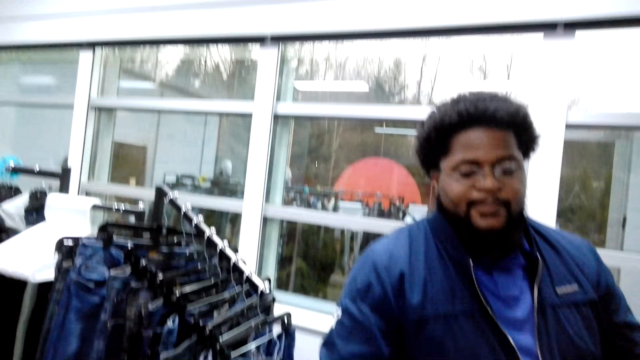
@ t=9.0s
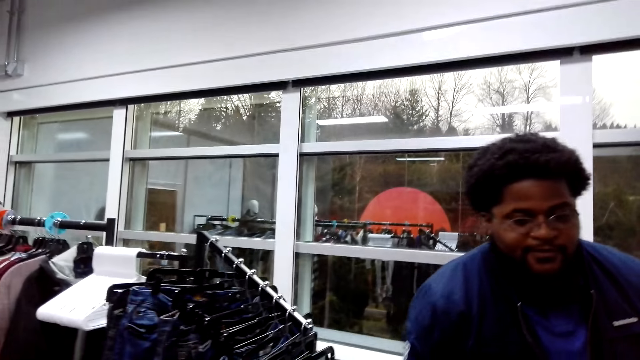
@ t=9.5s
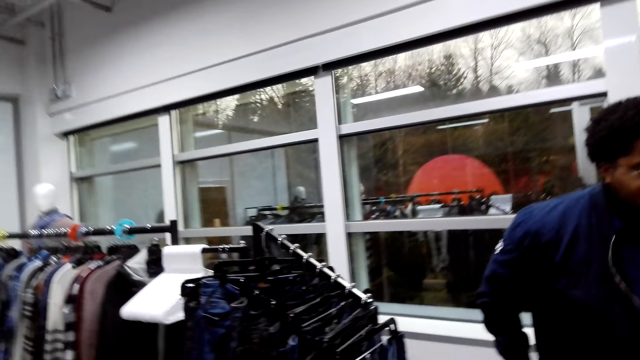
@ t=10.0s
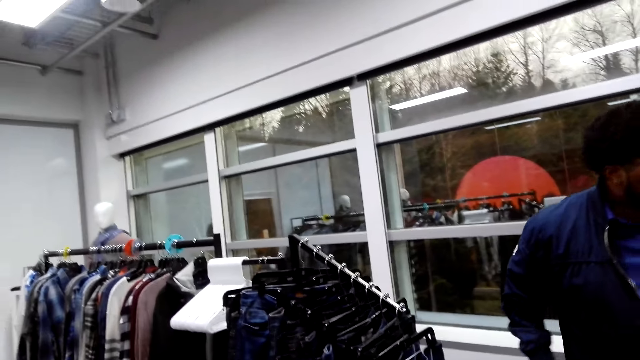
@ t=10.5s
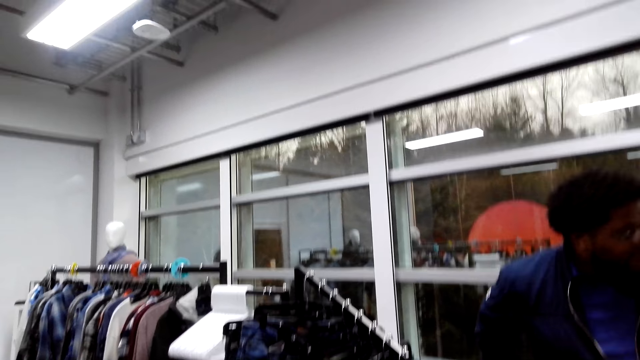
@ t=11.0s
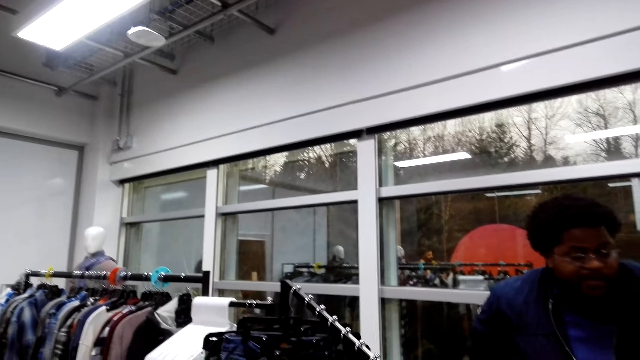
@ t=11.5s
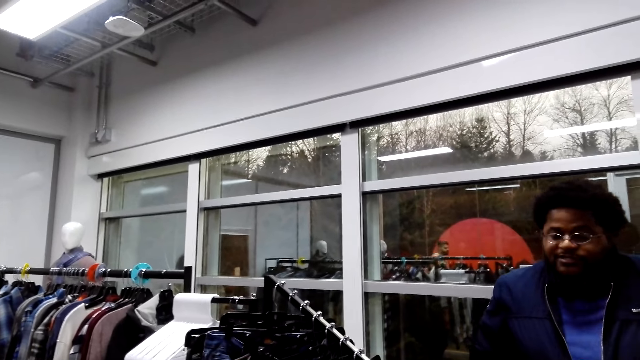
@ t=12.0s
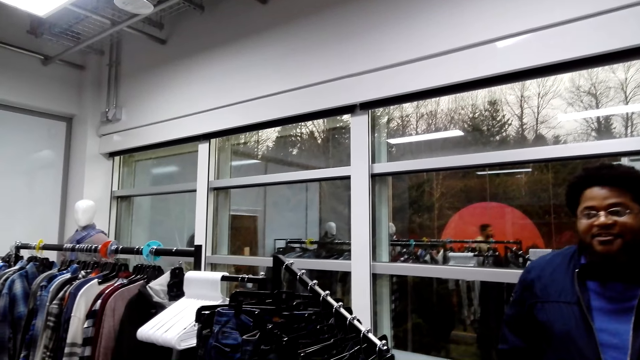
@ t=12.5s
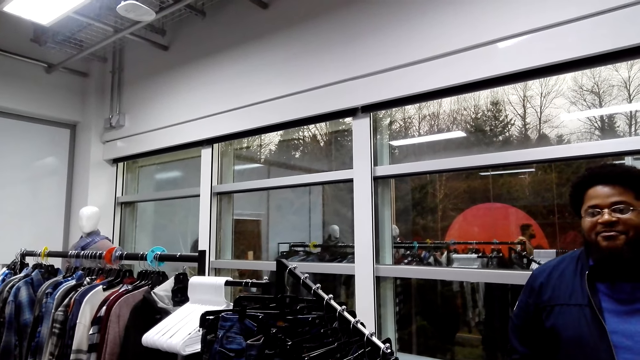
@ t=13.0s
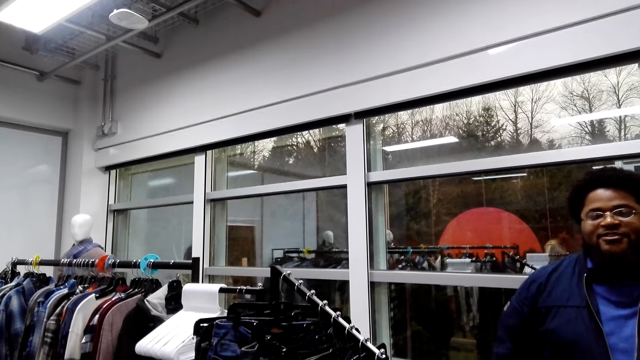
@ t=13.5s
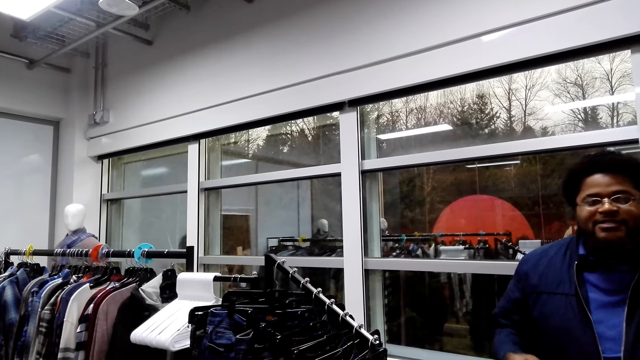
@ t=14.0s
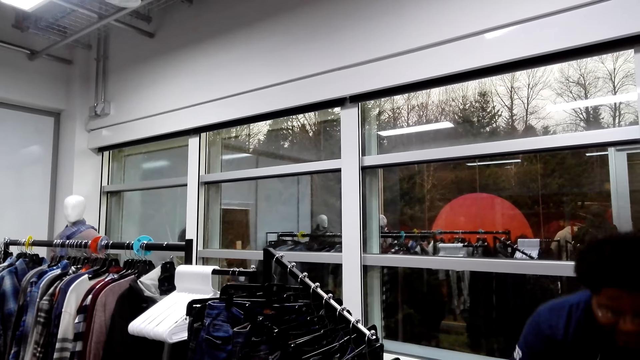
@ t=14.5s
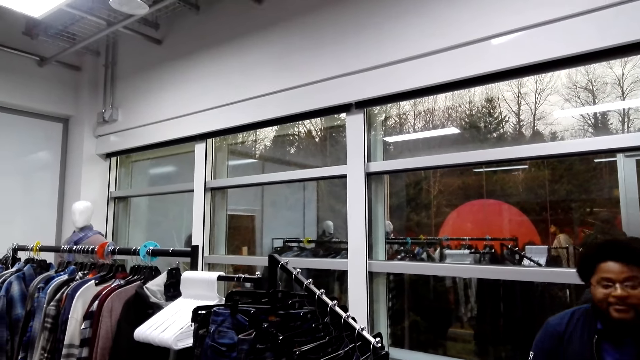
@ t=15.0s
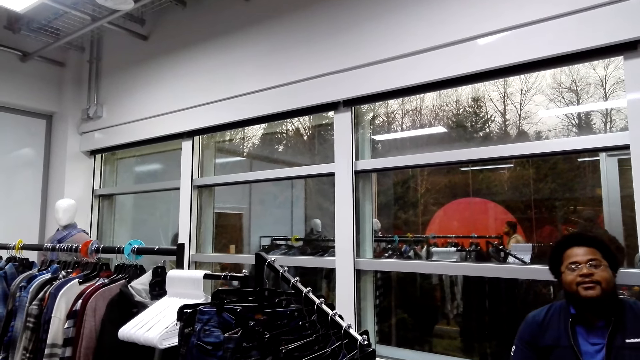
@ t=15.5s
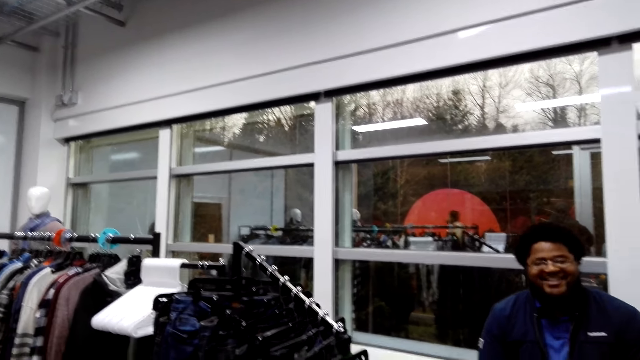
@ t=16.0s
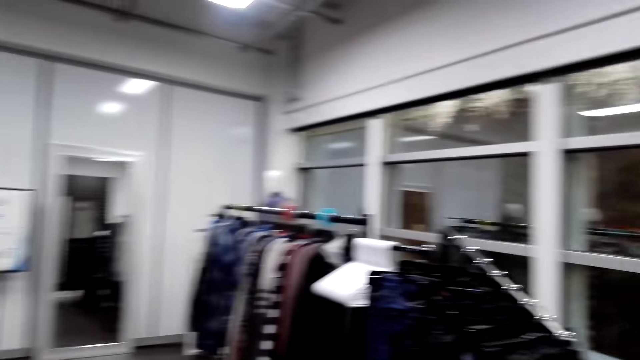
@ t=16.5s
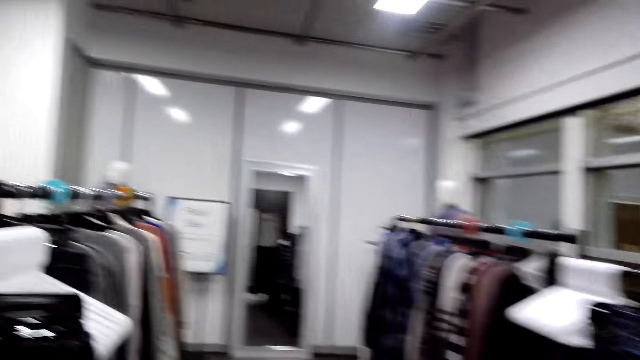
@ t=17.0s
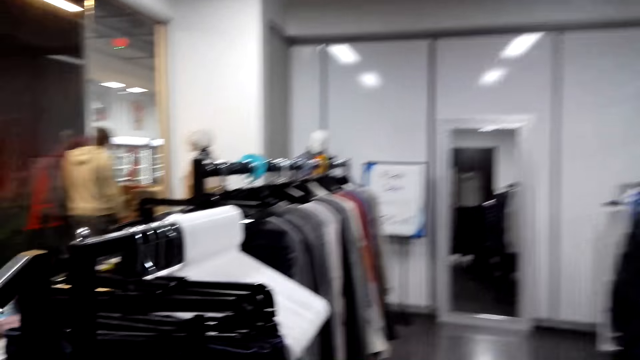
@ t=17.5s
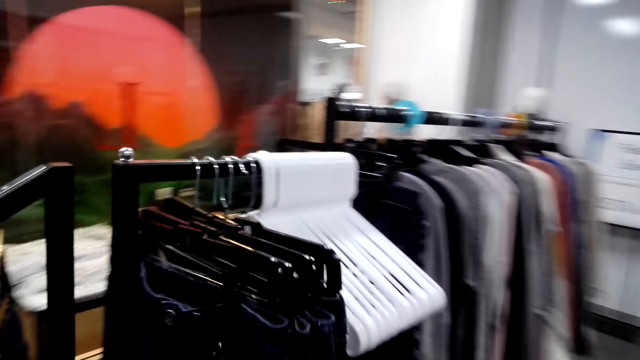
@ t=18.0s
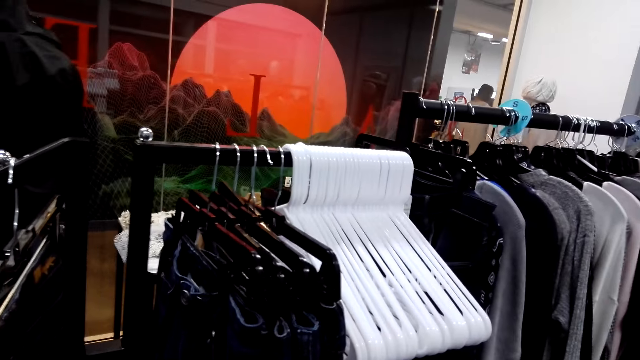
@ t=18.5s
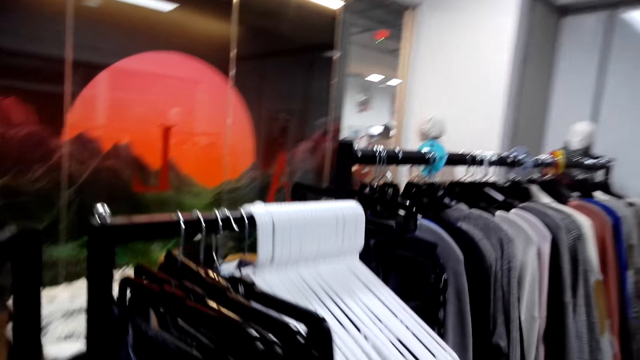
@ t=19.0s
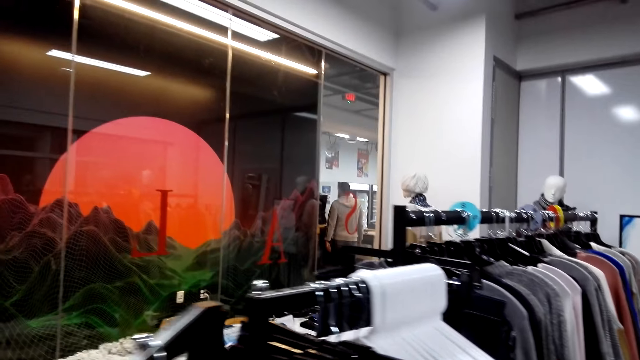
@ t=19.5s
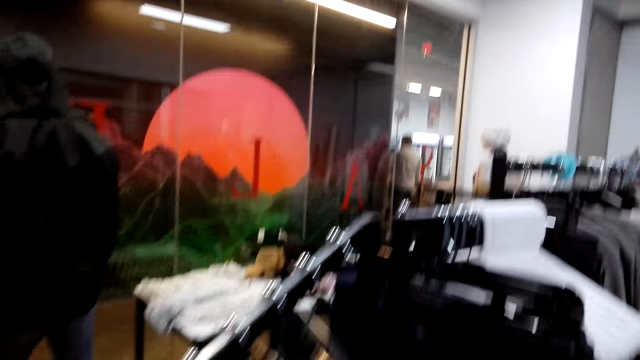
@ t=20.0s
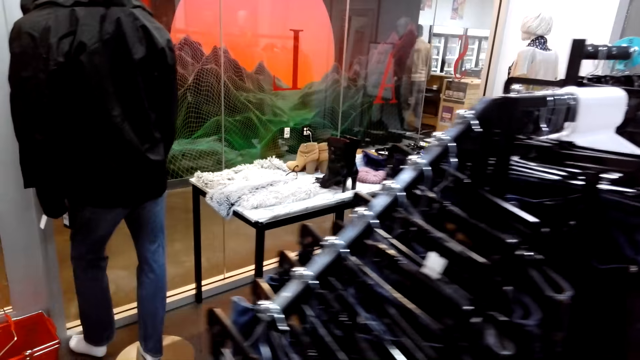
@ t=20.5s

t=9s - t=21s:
The camera wearer lifts up the hand. A man moves in the store. The man sits in the store and talks to the camera wearer in the store. The camera wearer talks in the store. They look around the store. They move around the shop.

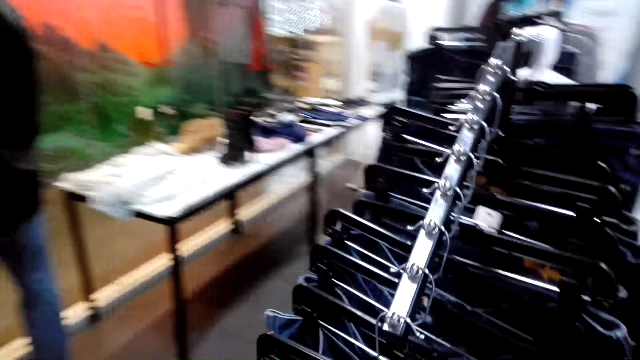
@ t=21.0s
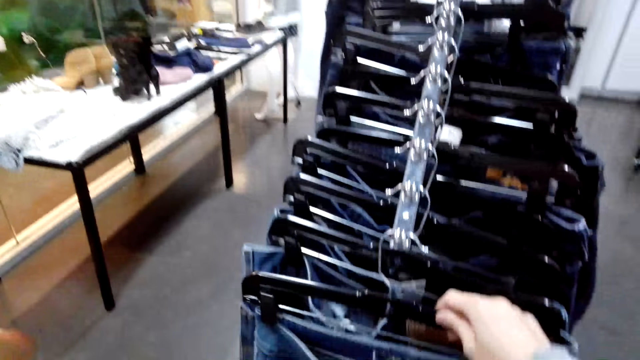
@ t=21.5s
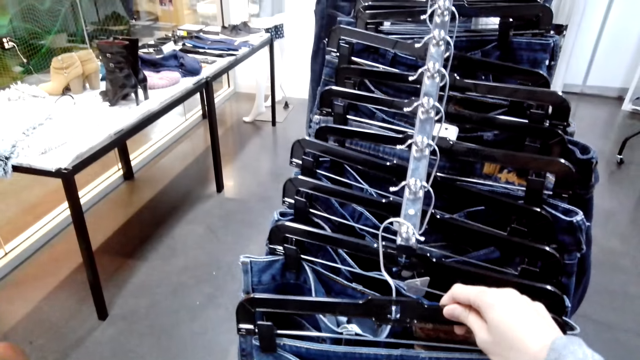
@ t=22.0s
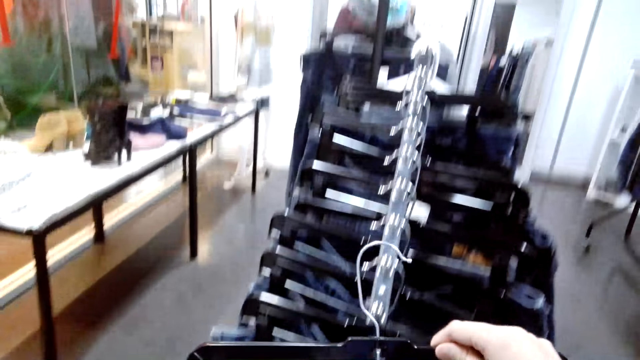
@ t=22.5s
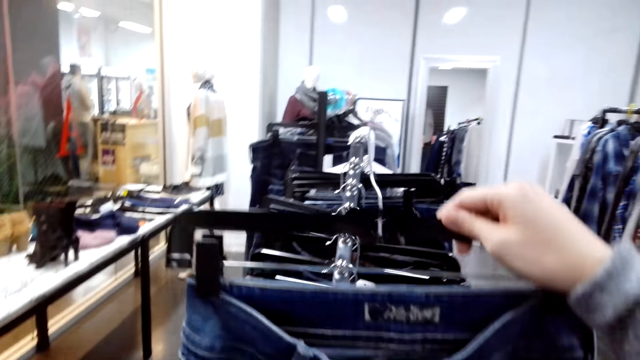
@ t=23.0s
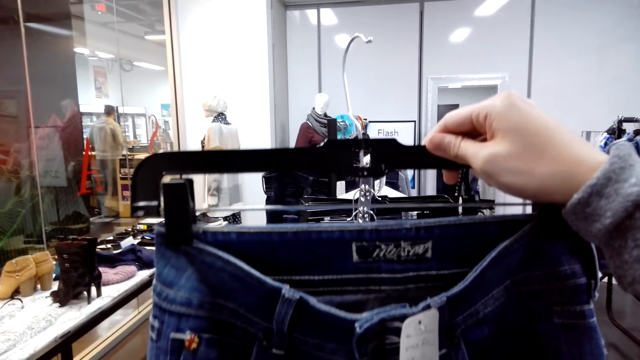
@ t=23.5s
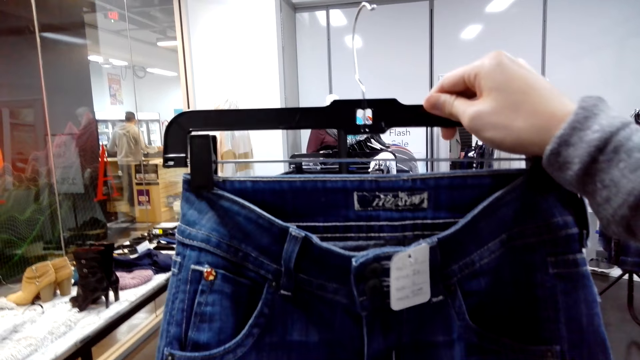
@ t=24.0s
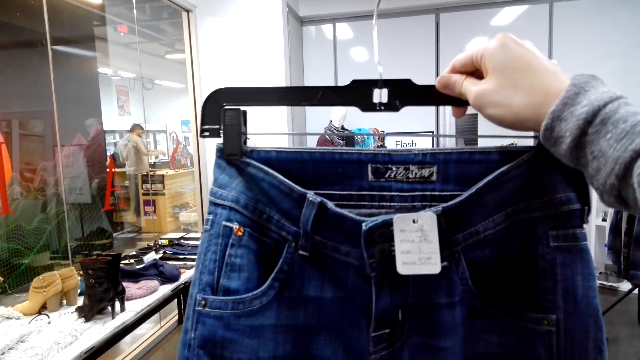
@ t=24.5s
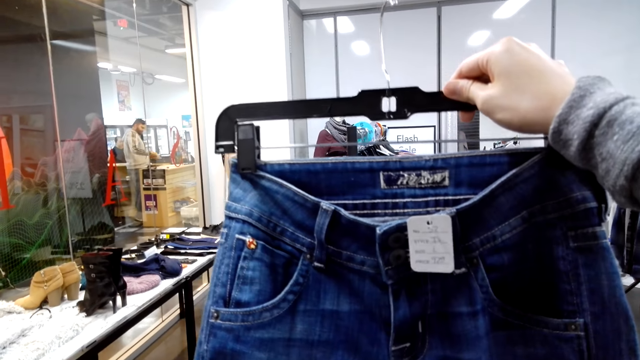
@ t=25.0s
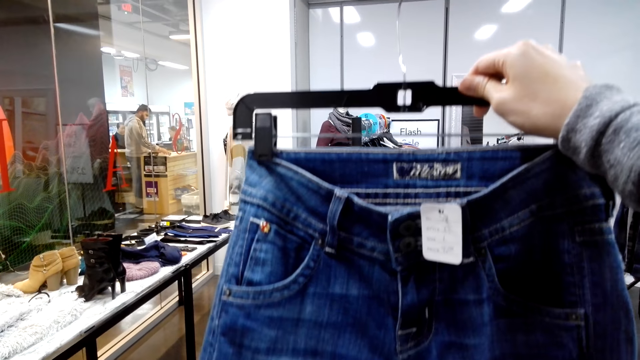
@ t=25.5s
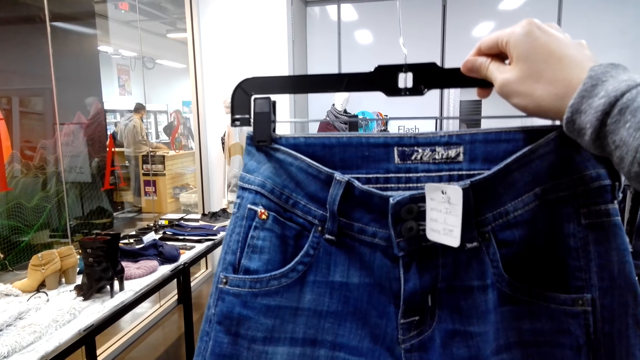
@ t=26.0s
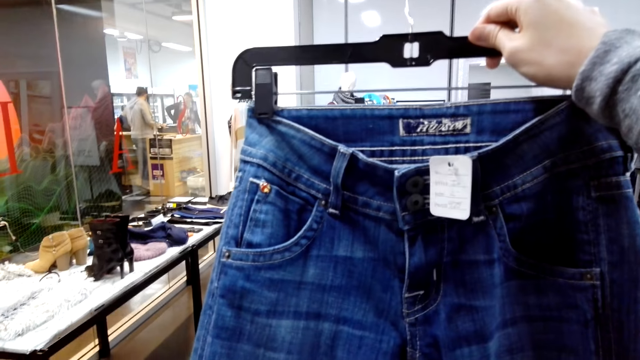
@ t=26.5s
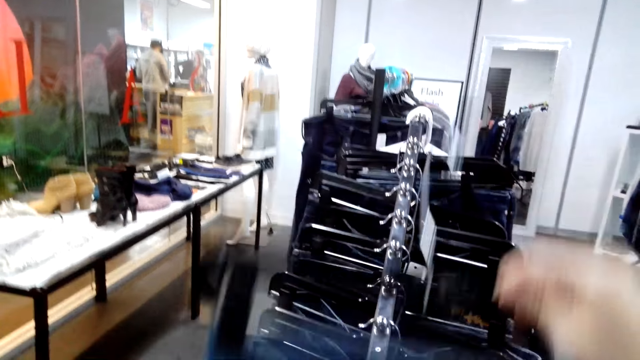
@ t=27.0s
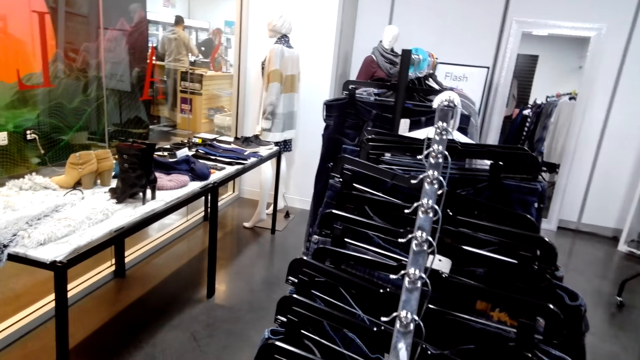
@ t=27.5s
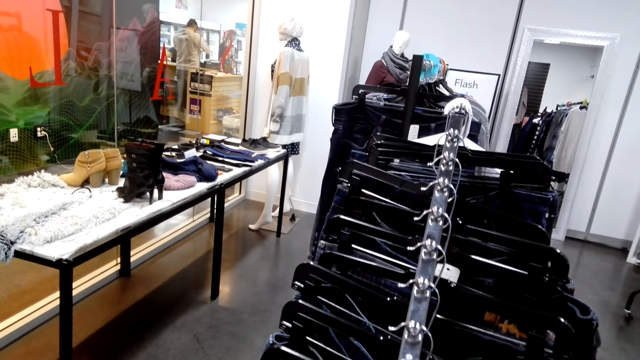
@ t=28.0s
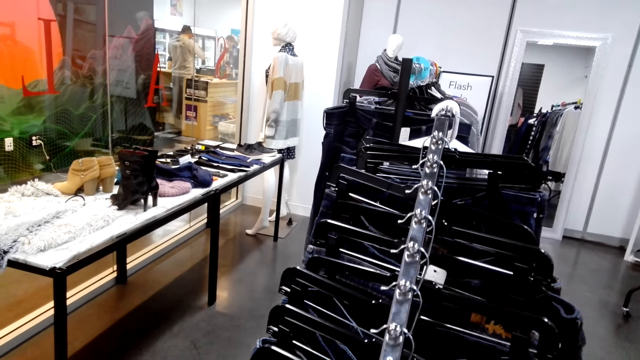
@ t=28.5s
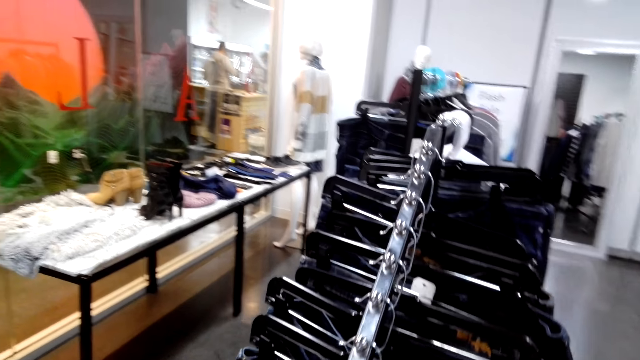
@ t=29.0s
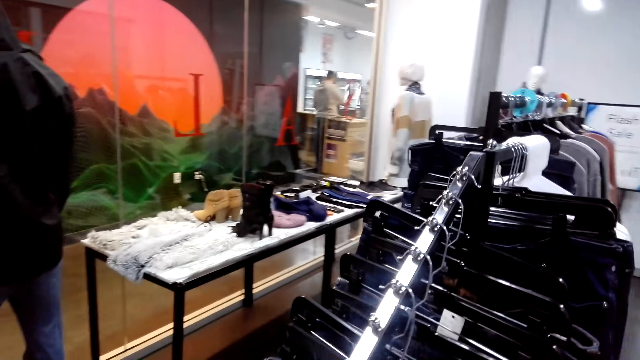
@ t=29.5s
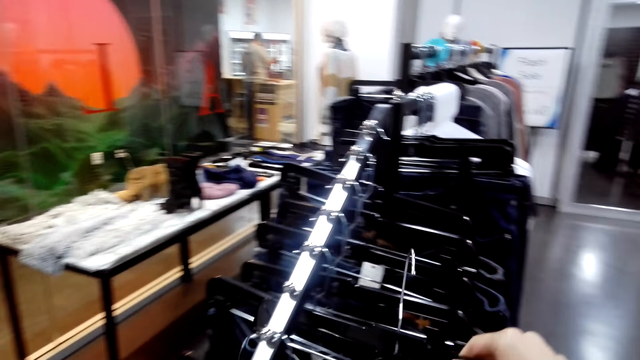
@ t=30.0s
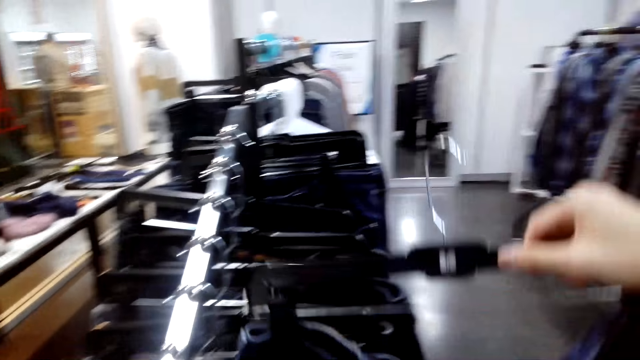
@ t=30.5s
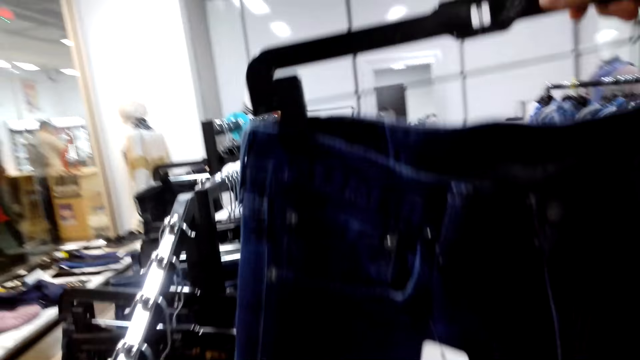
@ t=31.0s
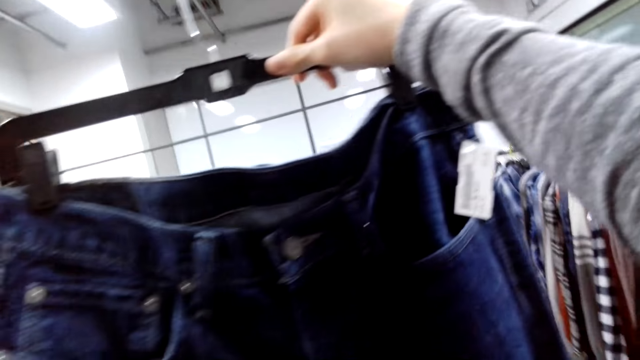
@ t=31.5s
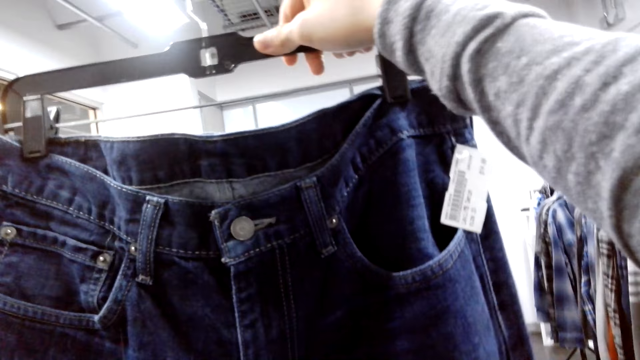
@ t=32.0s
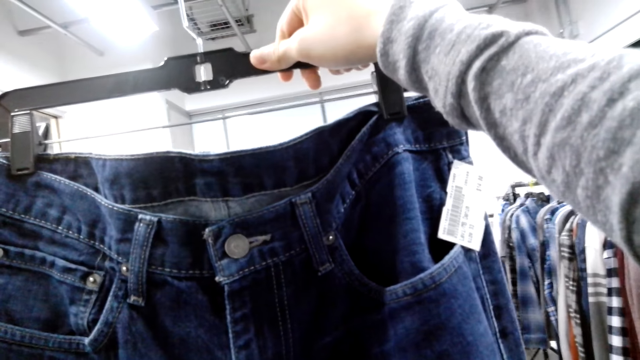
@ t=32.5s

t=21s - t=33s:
The camera wearer picks the trouser from the cloth line. They look at the trouser. They hang the trouser on the cloth line. They move in the store. They pick the trouser from the cloth line. They look at the trouser.
